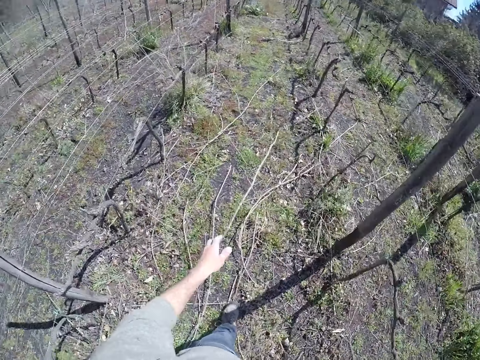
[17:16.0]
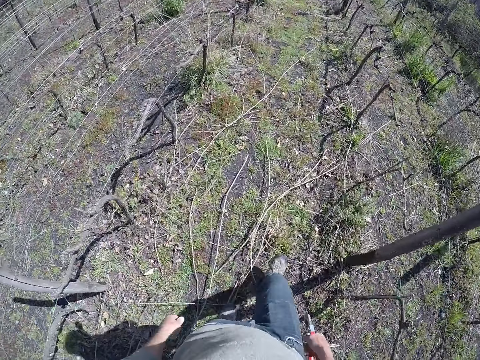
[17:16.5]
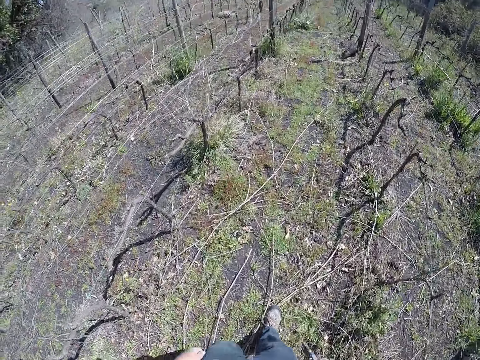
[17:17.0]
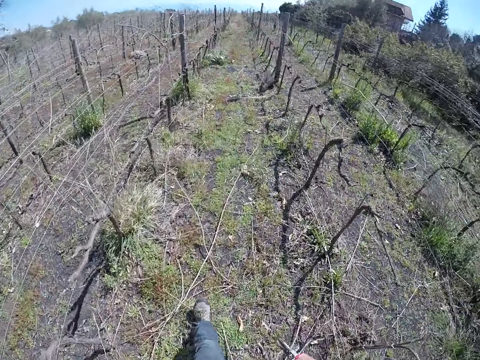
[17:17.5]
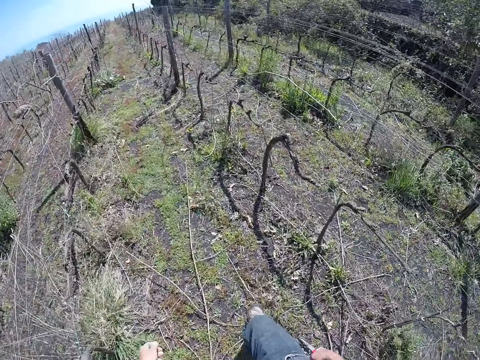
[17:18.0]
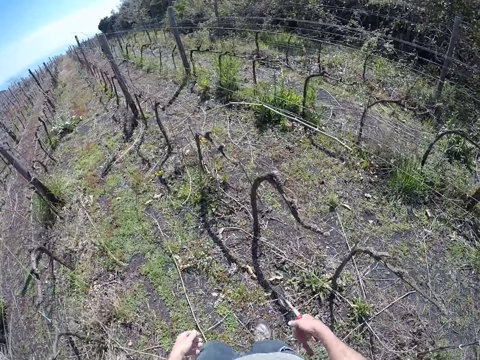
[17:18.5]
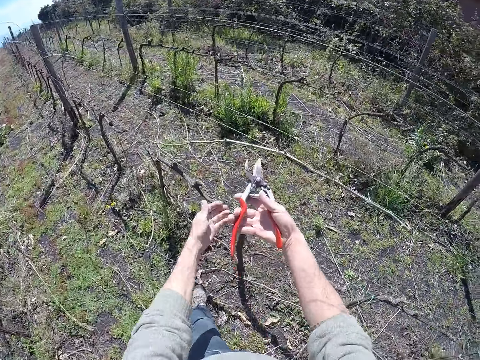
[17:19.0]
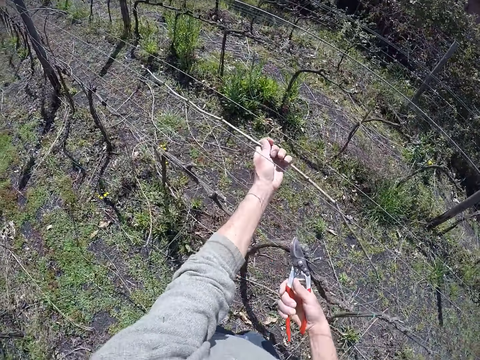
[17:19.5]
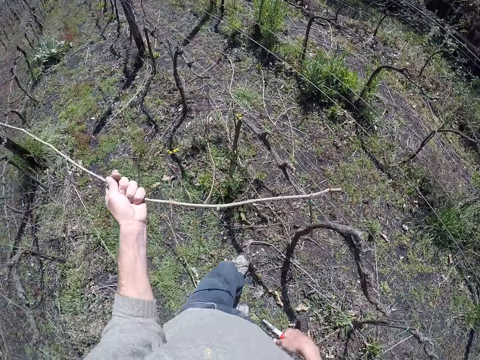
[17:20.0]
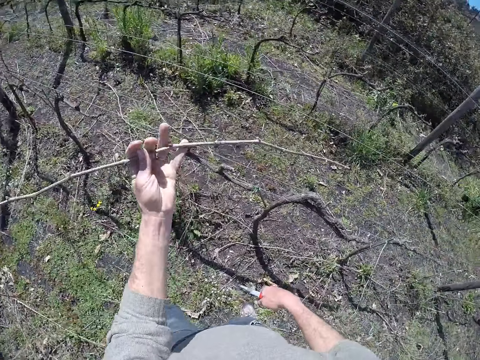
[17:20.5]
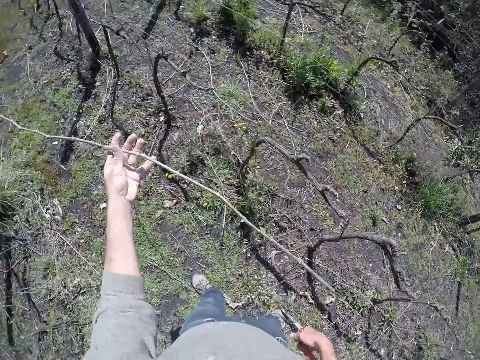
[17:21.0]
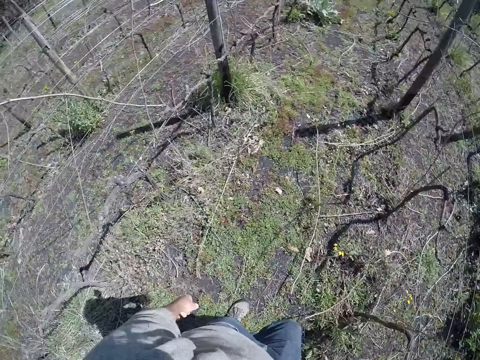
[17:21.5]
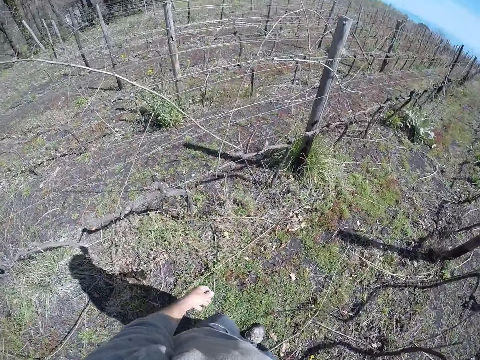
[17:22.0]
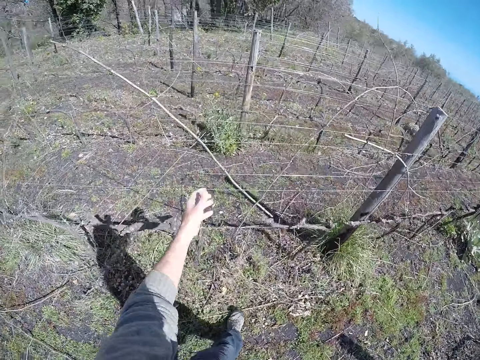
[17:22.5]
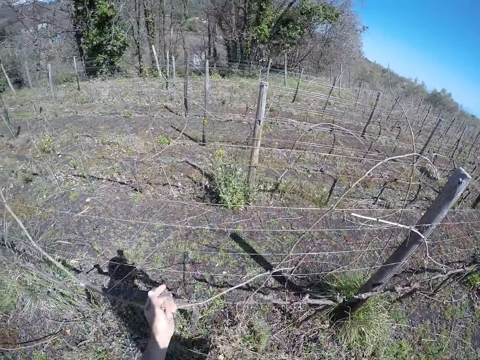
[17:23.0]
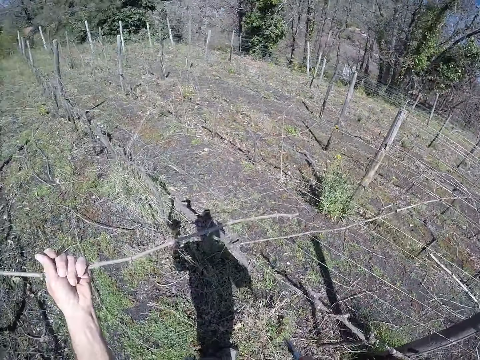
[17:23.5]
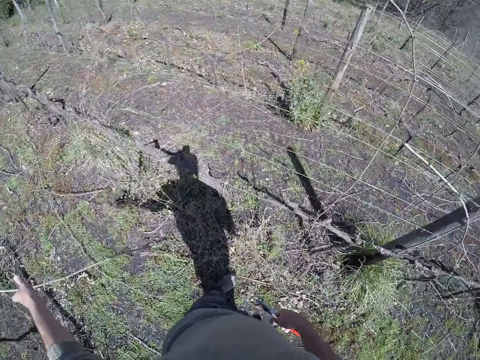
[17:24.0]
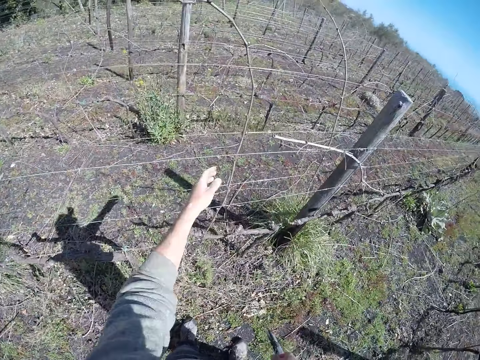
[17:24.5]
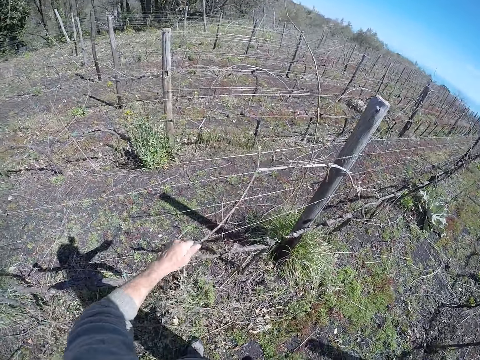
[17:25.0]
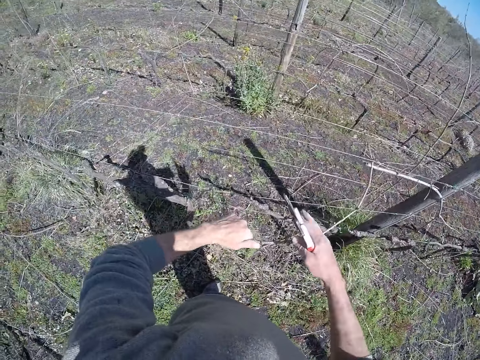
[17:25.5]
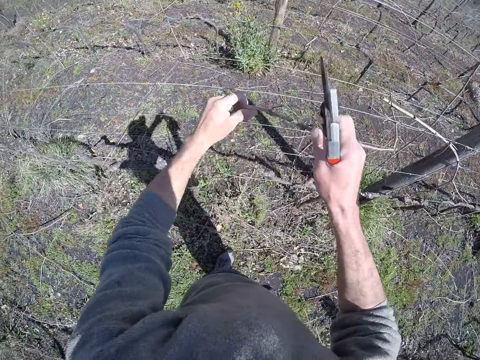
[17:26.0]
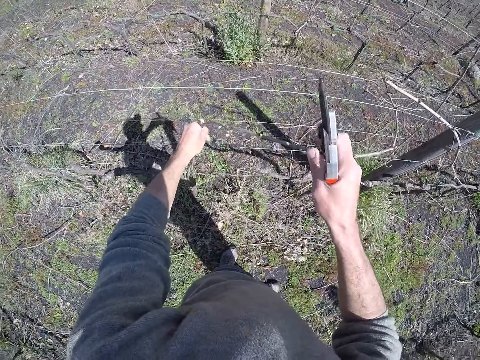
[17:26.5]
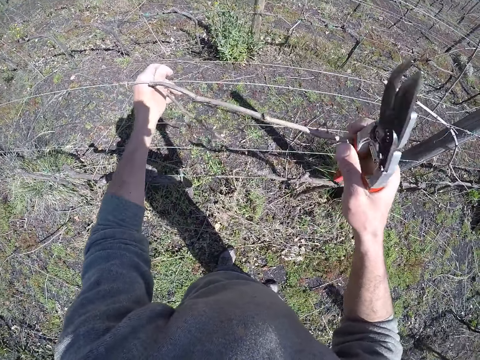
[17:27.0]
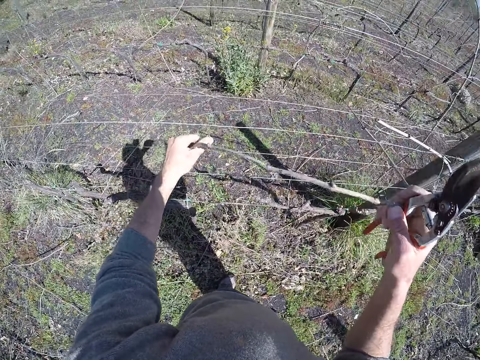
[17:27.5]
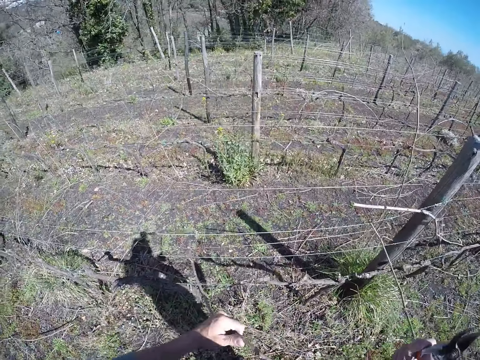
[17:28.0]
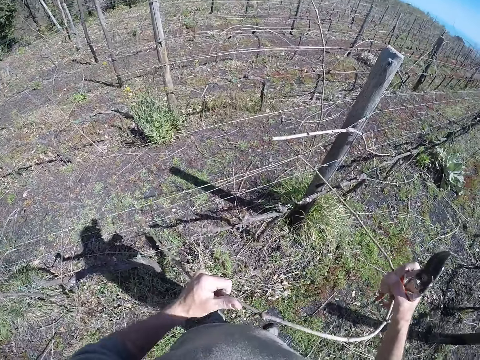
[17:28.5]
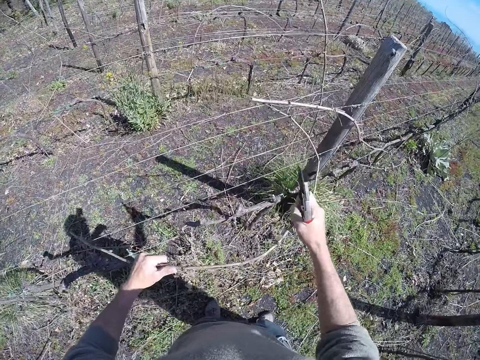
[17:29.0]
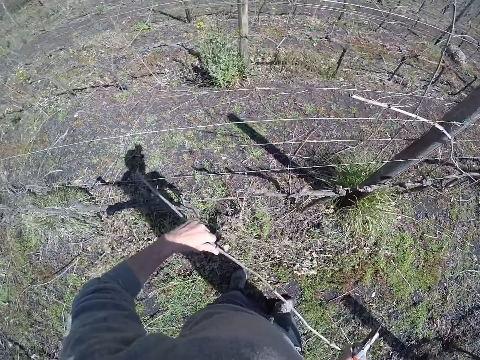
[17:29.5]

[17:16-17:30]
The camera wearer drops wood with the left hand. He moves ahead. He cuts a dry stick with the pair of pruning shears. He moves a dry stick from the wire fence to the ground with his left hand. He holds the wood with the left hand and pulls the wood with the left hand. He moves ahead. He moves a dry stick from the wire fence to the ground with his left hand. He holds the wood with the left hand. He moves a dry stick from the wire fence to the ground with his hands. He holds the wood with the left hand, pulls the wood with the left hand, holds the wood with both hands and pulls the wood with both hands.

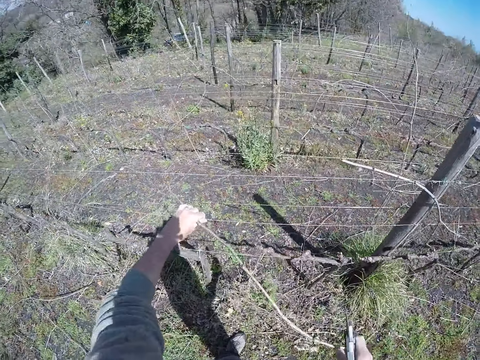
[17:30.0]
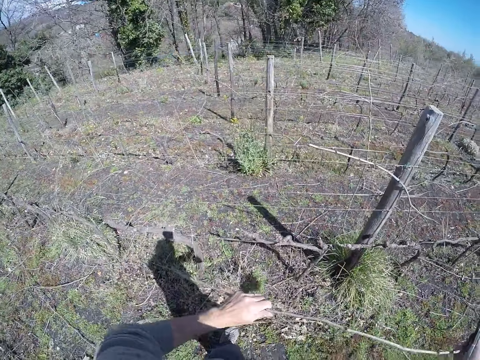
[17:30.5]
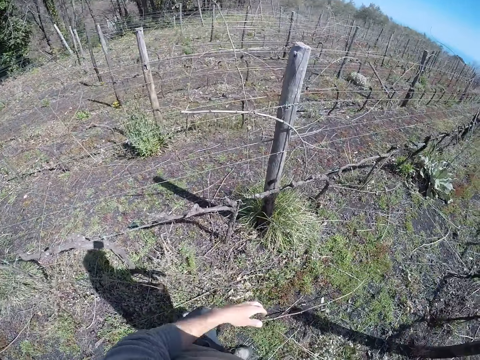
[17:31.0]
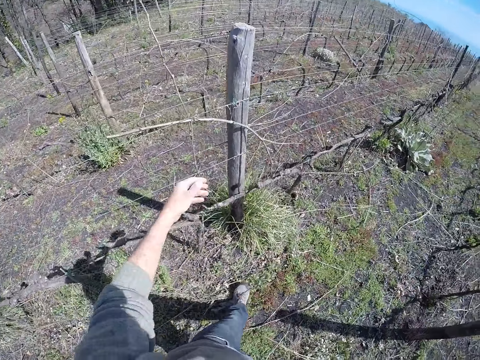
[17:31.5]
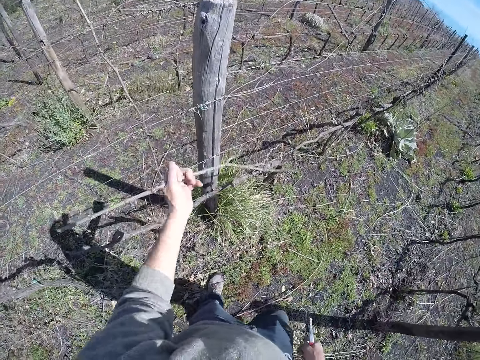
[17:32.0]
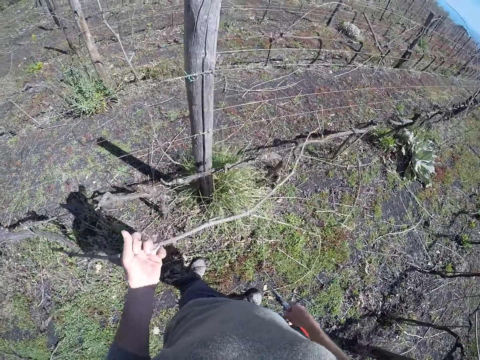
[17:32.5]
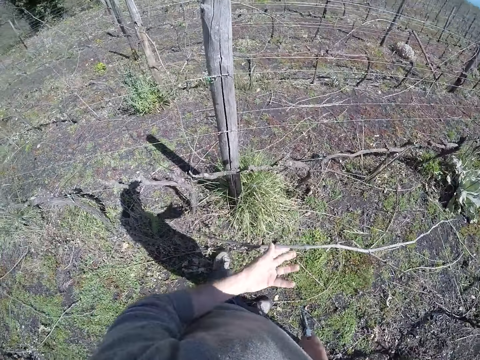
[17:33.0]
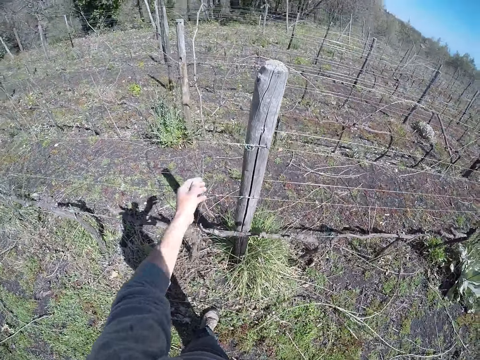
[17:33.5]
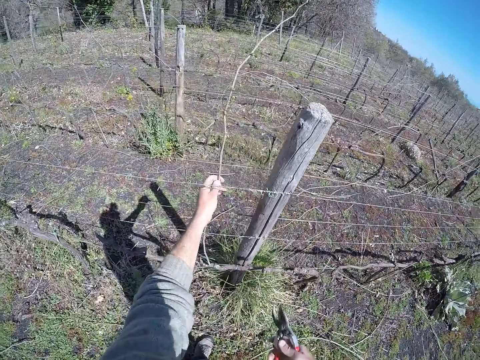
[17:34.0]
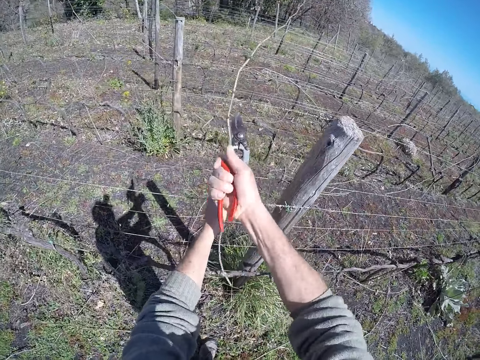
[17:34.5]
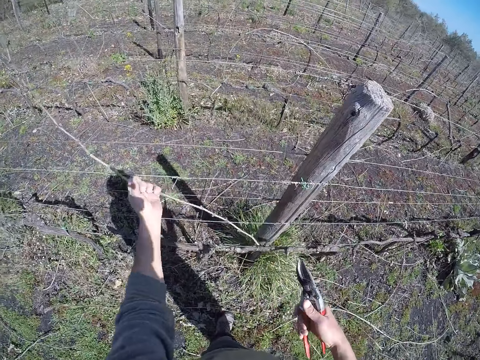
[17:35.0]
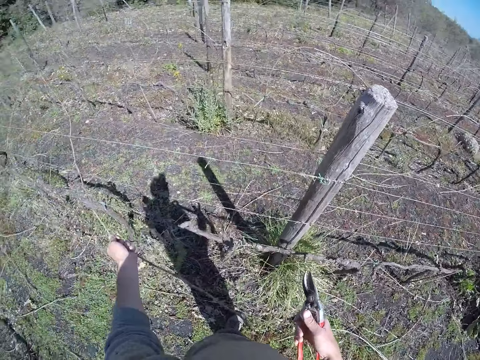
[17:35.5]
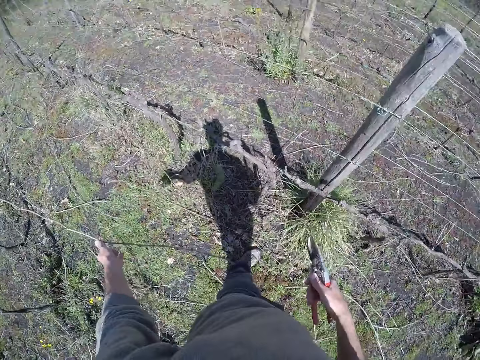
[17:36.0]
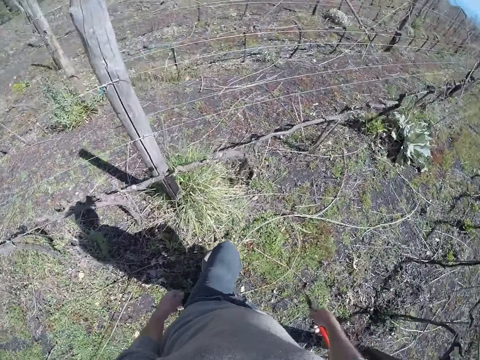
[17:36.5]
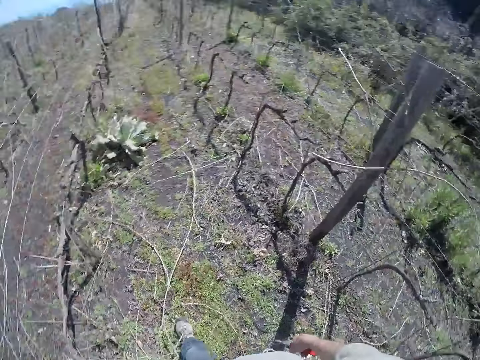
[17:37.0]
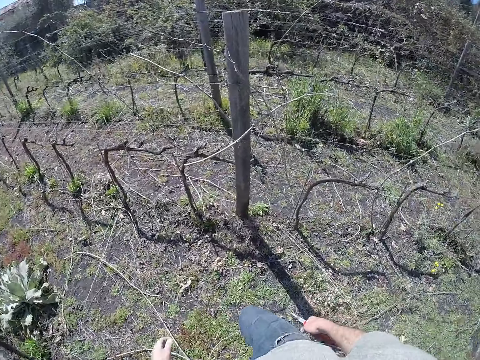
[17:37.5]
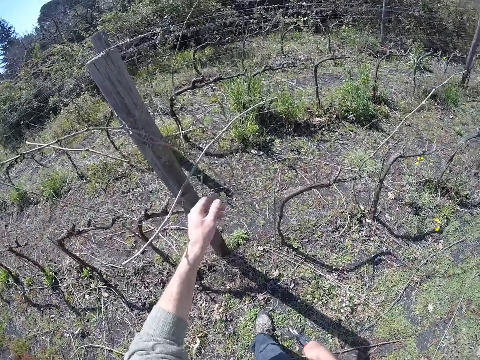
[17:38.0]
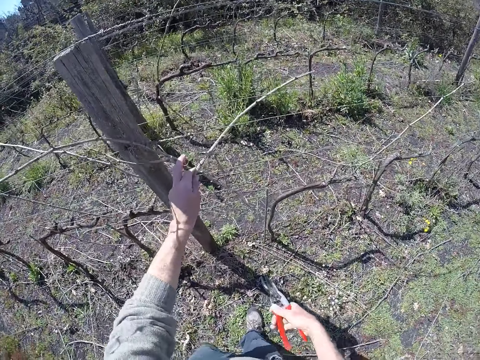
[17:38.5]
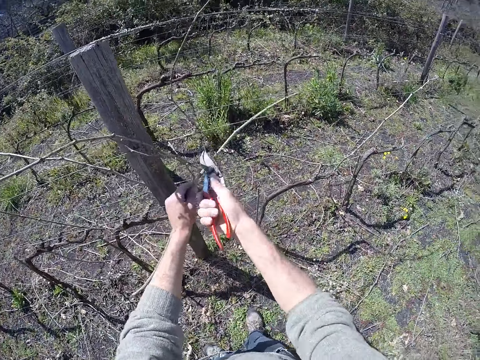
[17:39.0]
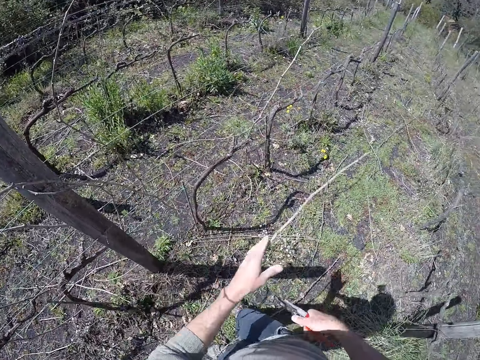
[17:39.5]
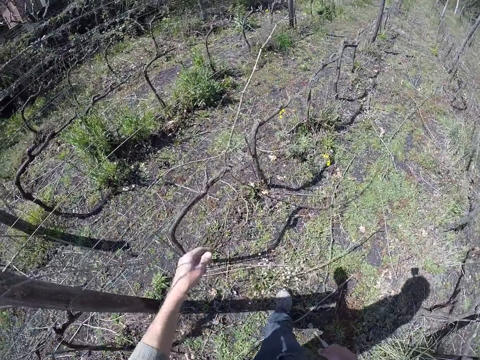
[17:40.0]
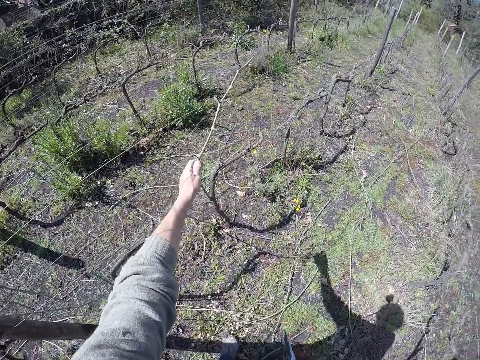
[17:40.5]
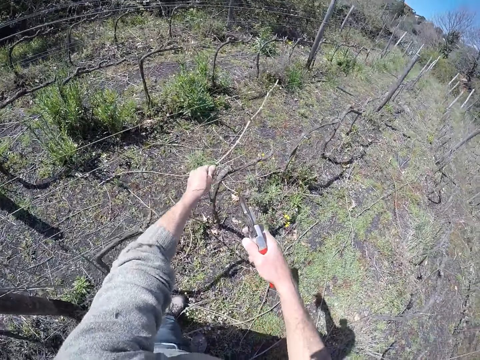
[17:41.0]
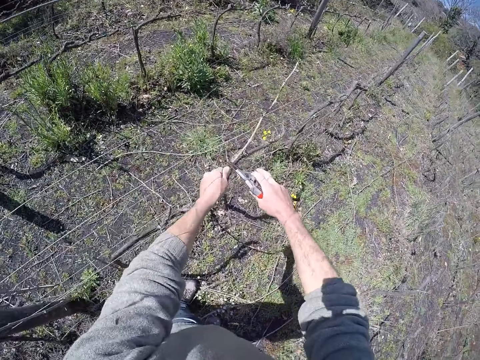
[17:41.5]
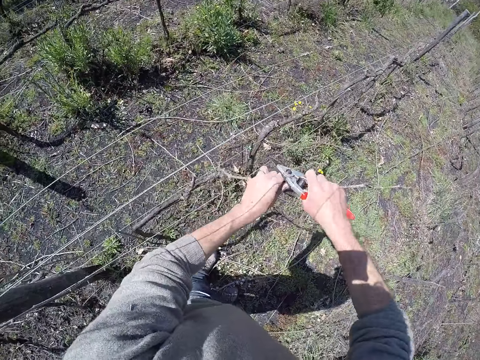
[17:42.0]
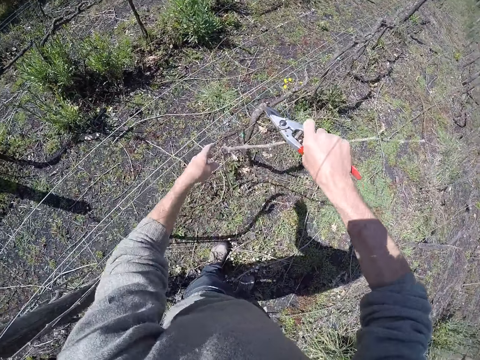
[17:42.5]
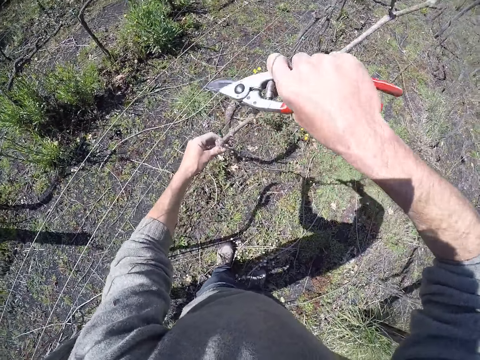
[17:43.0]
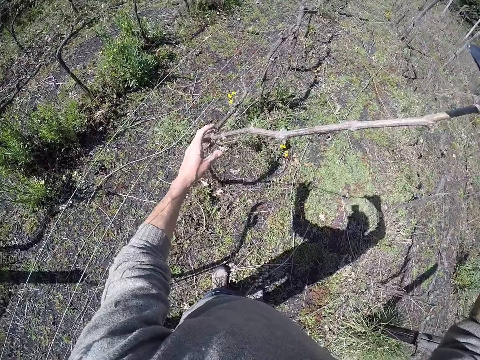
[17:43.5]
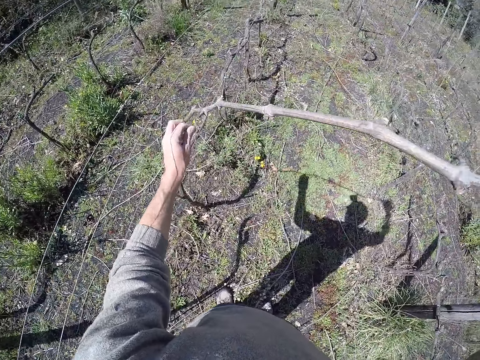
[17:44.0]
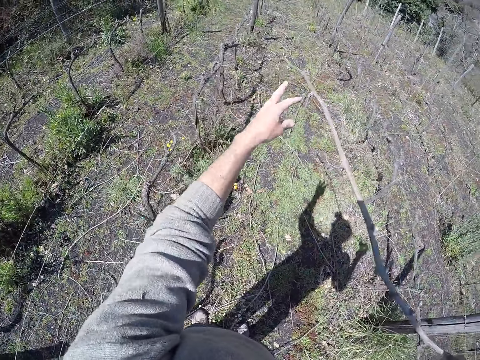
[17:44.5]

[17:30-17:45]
The camera wearer moves a dry stick from the wire fence to the ground with his left hand. He holds wood with the left hand, pulls the wood with the left hand and drops the wood with the left hand. He holds a dry stick on the wire fence with his left hand. He cuts the dry stick with the pair of pruning shears. He moves the dry stick from the wire fence to the ground with his left hand. He drops the wood with the left hand. He moves ahead. He holds a dry stick on the wire fence with his left hand. He cuts the dry stick with the pair of pruning shears. He drops the dry stick on the ground with his left hand. He moves a dry stick from the wire fence with his hands. He holds the wood with the left hand, pulls the wood with the left hand, holds the wood with both hands and pulls the wood with both hands. He drops the dry stick on the ground with his hands.
